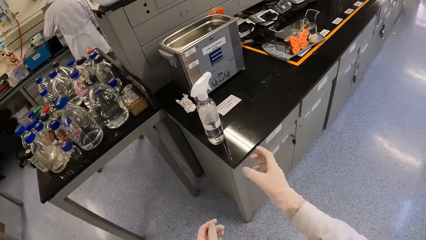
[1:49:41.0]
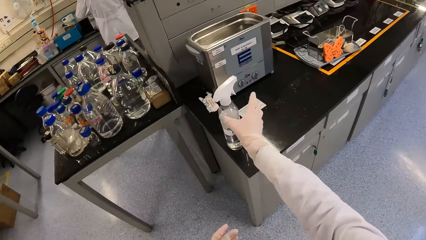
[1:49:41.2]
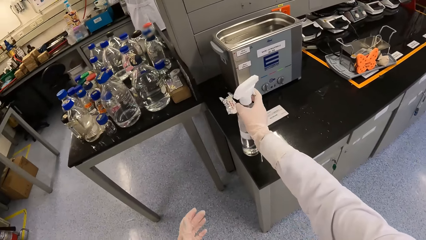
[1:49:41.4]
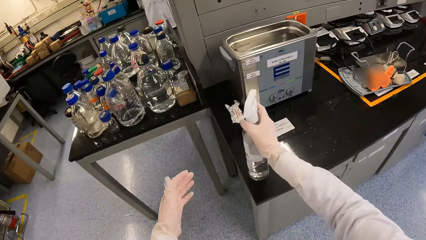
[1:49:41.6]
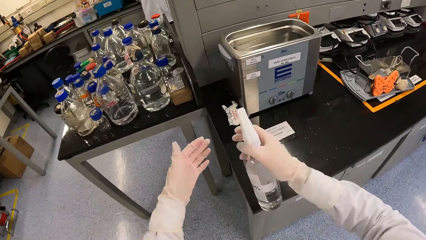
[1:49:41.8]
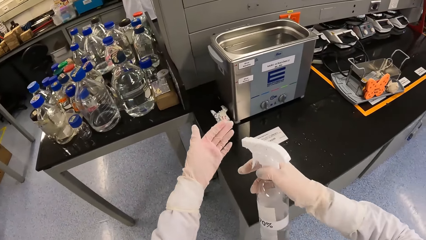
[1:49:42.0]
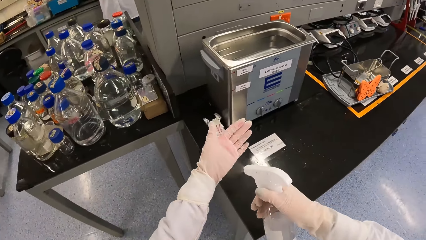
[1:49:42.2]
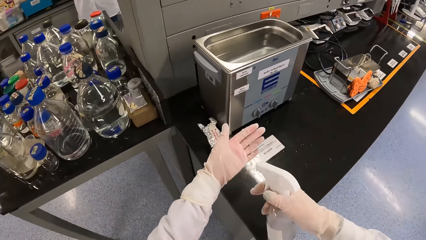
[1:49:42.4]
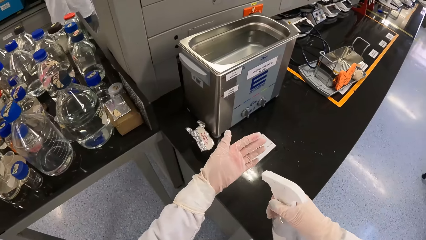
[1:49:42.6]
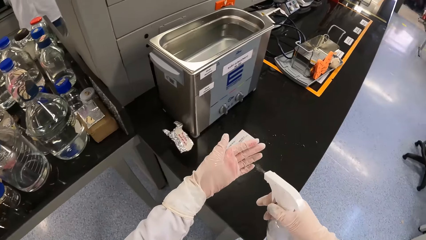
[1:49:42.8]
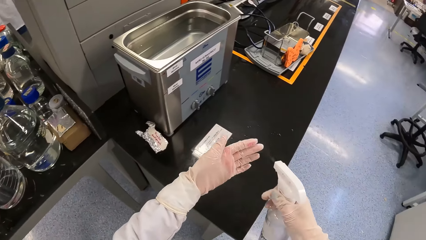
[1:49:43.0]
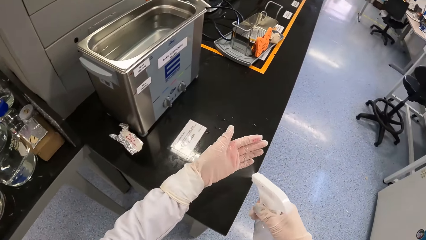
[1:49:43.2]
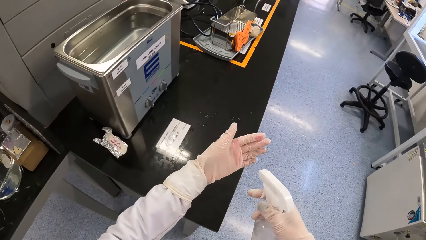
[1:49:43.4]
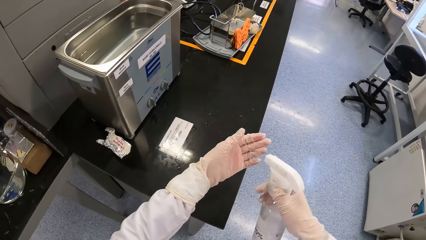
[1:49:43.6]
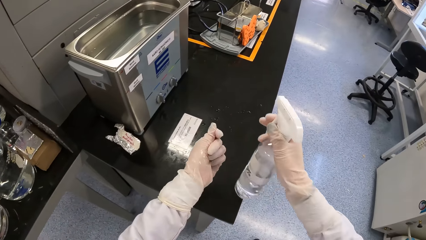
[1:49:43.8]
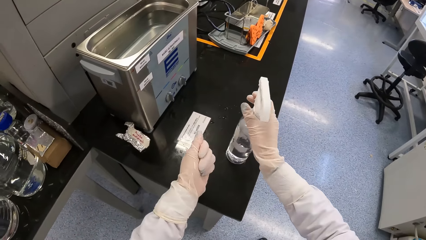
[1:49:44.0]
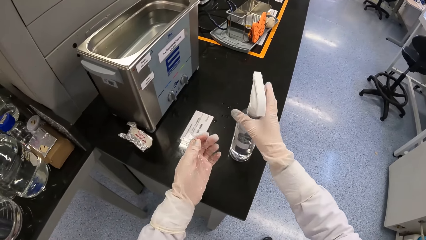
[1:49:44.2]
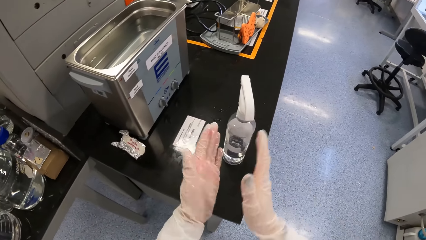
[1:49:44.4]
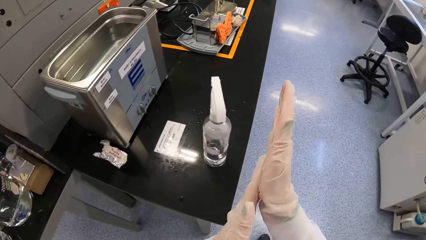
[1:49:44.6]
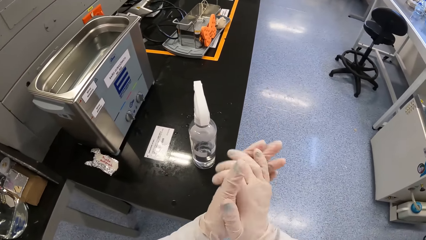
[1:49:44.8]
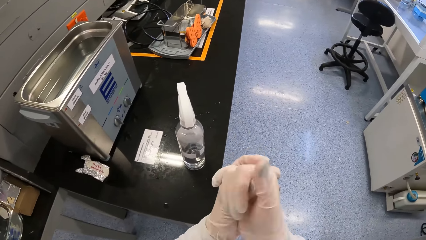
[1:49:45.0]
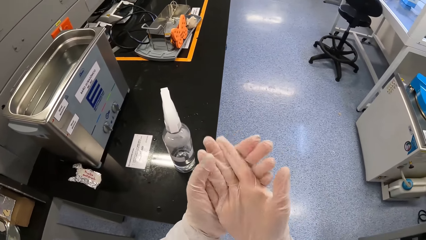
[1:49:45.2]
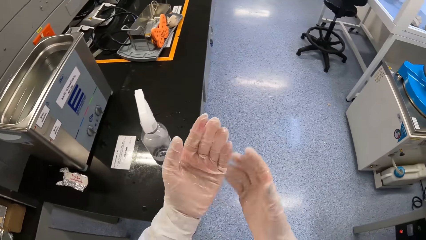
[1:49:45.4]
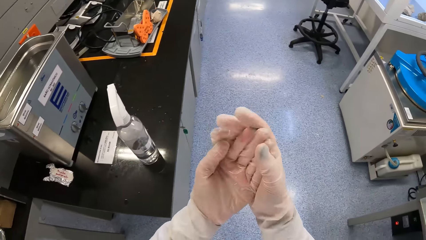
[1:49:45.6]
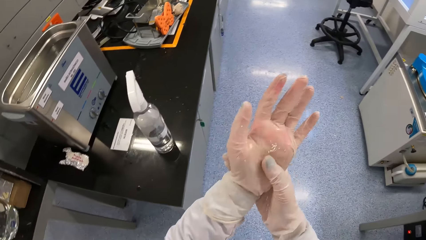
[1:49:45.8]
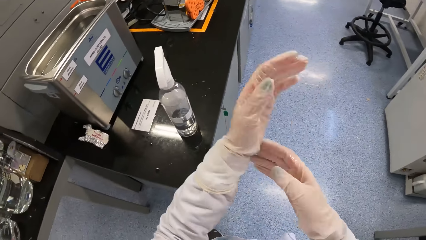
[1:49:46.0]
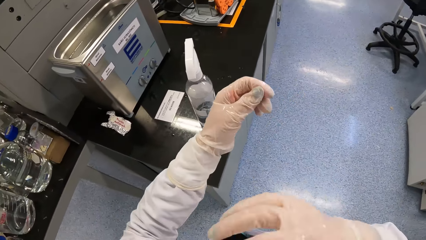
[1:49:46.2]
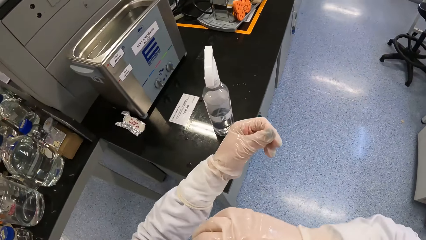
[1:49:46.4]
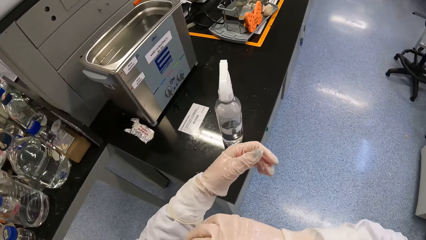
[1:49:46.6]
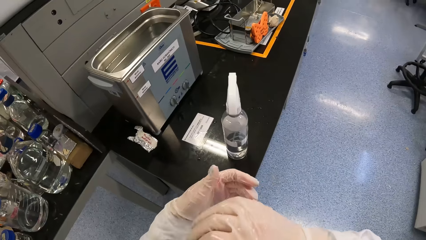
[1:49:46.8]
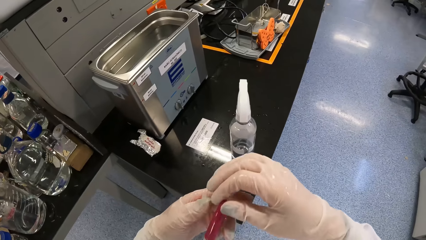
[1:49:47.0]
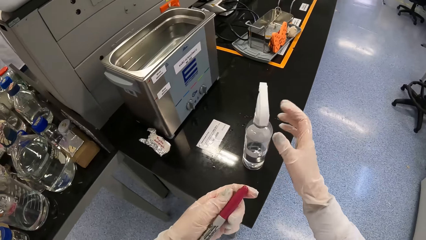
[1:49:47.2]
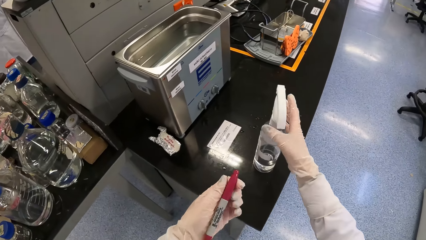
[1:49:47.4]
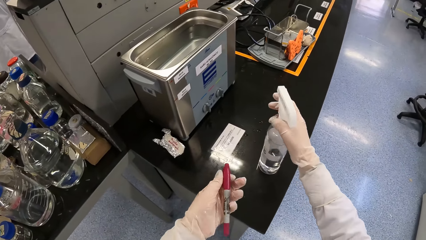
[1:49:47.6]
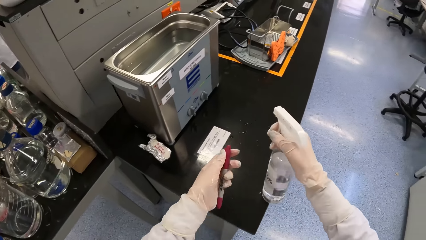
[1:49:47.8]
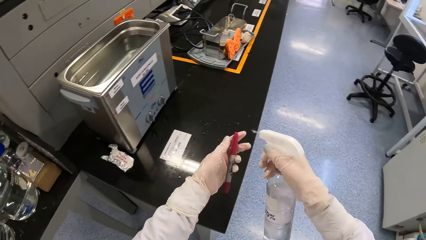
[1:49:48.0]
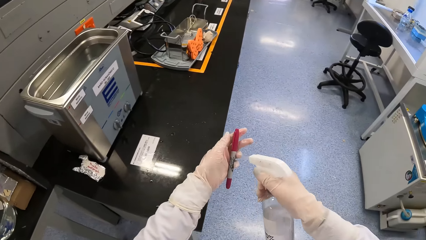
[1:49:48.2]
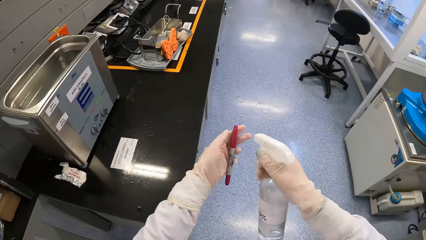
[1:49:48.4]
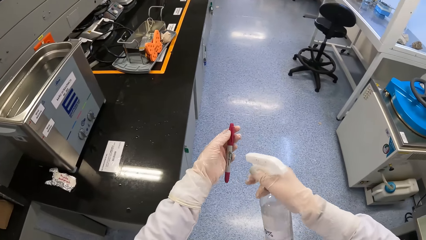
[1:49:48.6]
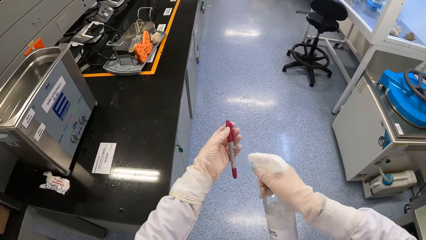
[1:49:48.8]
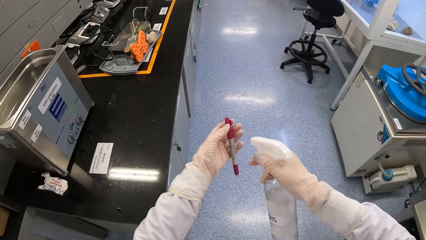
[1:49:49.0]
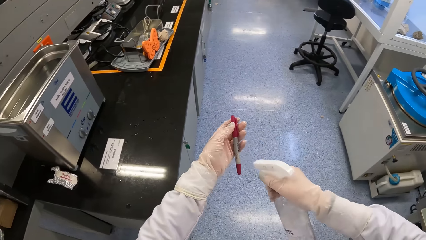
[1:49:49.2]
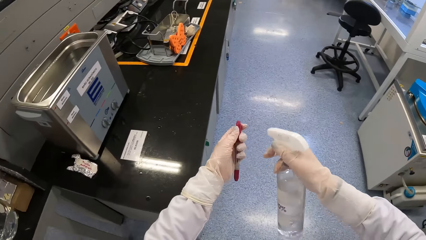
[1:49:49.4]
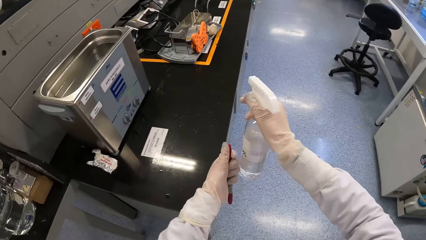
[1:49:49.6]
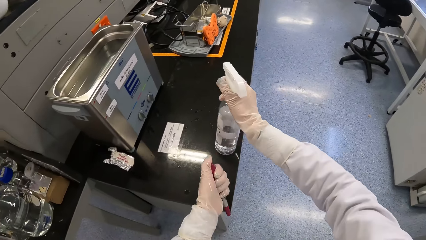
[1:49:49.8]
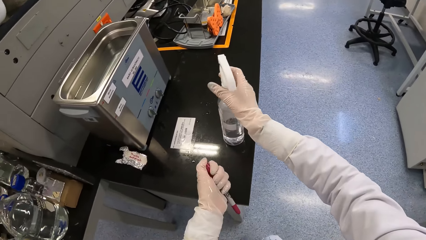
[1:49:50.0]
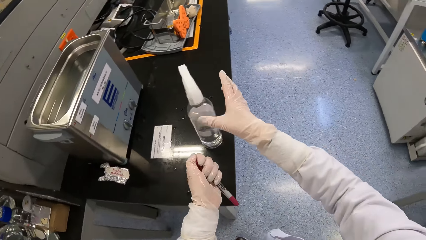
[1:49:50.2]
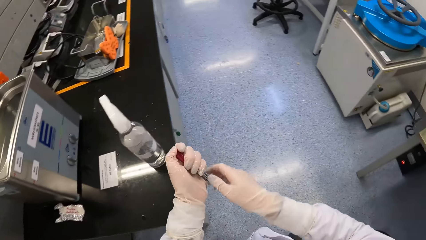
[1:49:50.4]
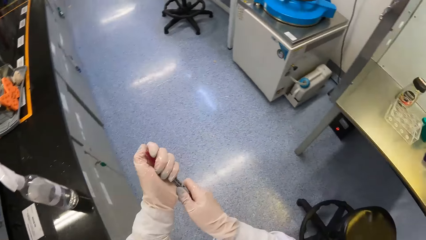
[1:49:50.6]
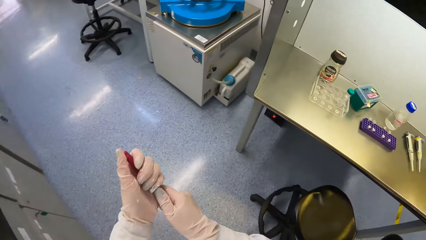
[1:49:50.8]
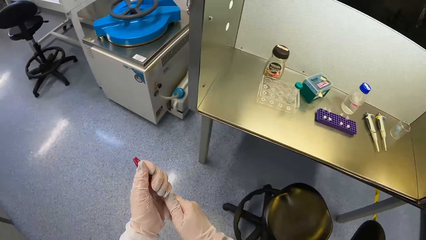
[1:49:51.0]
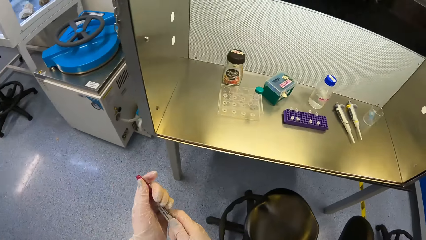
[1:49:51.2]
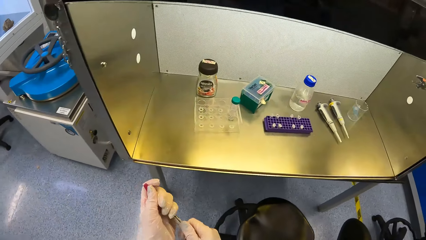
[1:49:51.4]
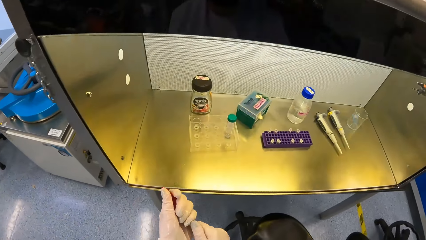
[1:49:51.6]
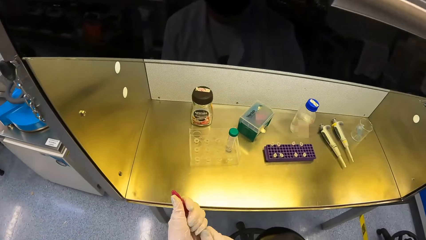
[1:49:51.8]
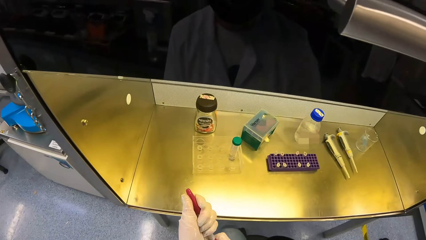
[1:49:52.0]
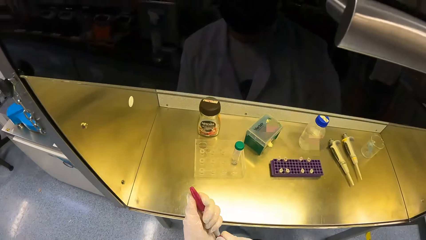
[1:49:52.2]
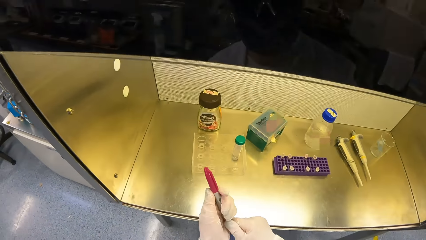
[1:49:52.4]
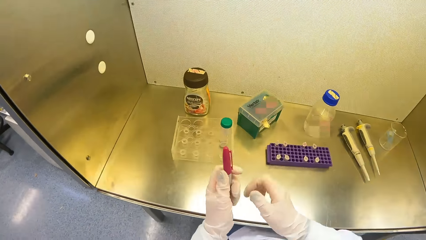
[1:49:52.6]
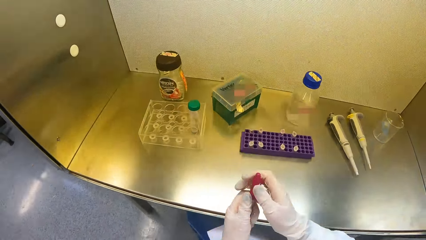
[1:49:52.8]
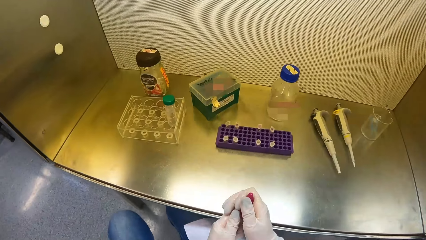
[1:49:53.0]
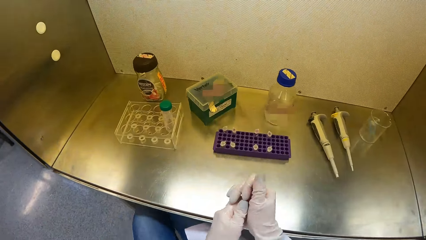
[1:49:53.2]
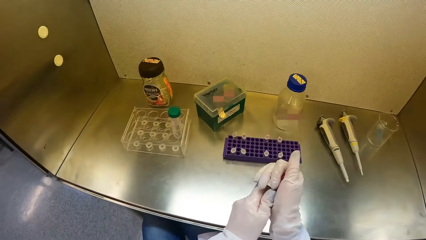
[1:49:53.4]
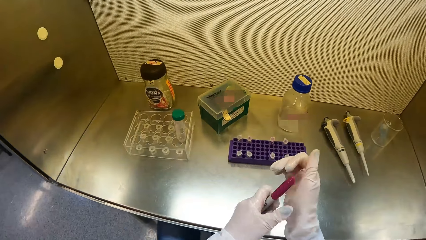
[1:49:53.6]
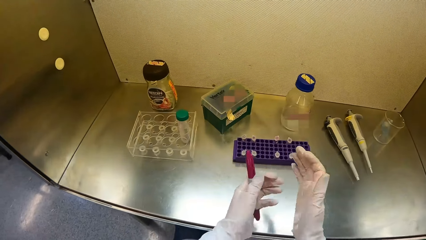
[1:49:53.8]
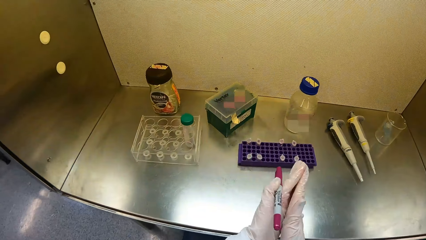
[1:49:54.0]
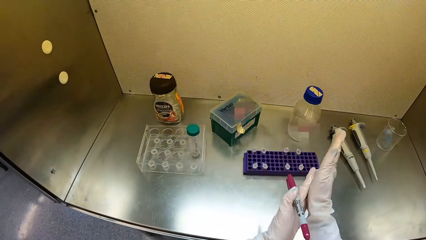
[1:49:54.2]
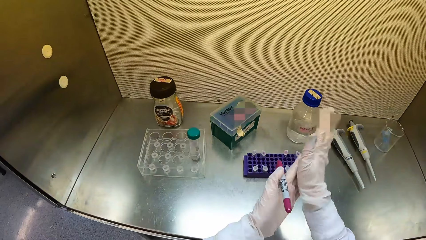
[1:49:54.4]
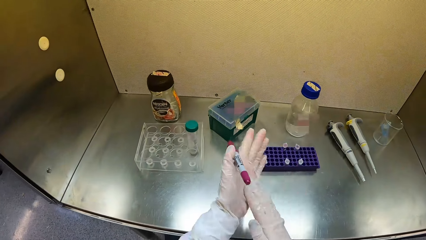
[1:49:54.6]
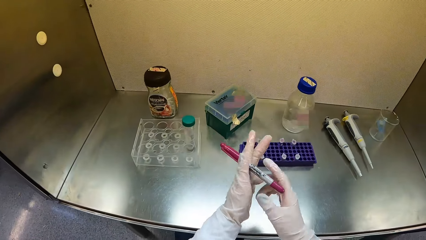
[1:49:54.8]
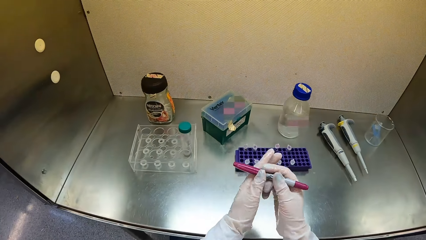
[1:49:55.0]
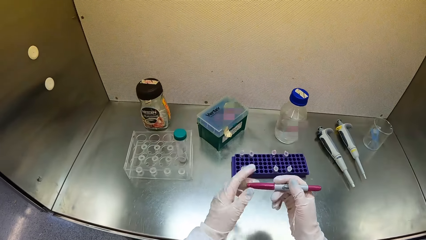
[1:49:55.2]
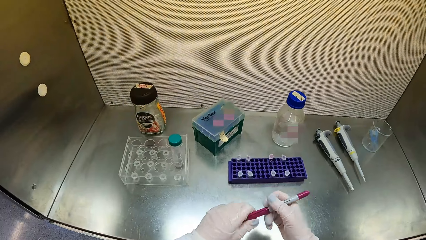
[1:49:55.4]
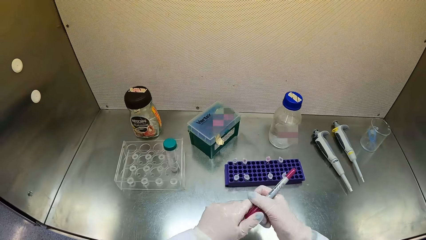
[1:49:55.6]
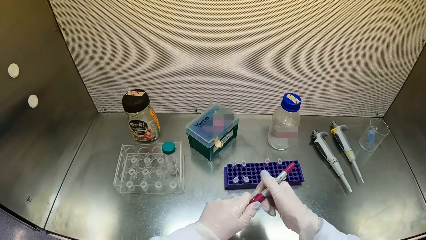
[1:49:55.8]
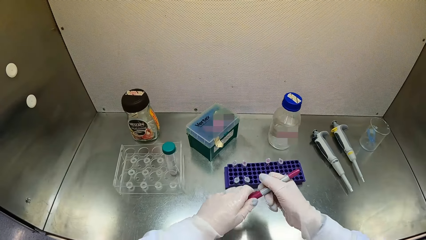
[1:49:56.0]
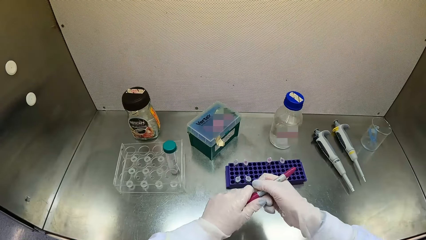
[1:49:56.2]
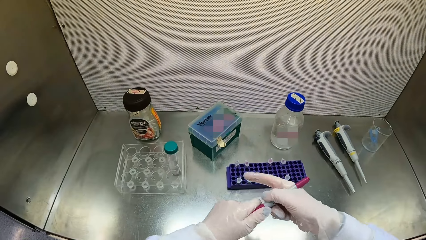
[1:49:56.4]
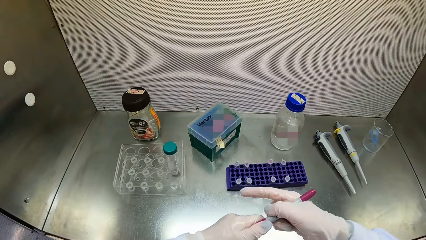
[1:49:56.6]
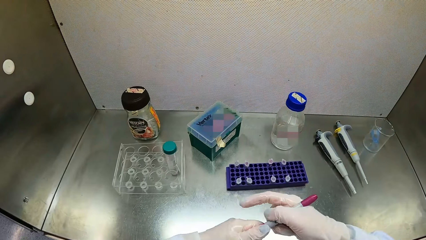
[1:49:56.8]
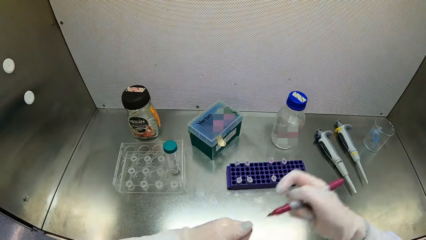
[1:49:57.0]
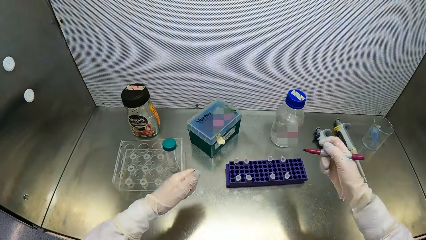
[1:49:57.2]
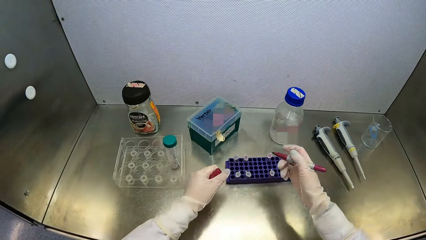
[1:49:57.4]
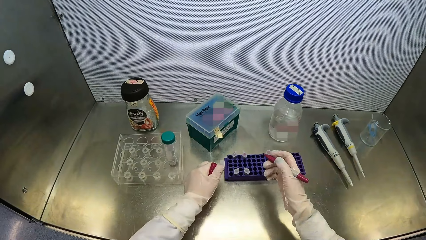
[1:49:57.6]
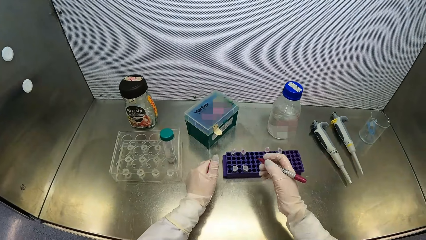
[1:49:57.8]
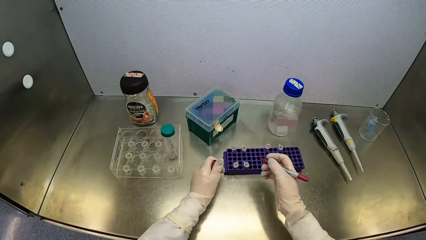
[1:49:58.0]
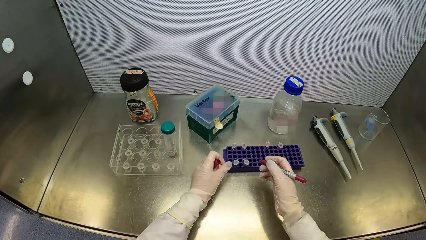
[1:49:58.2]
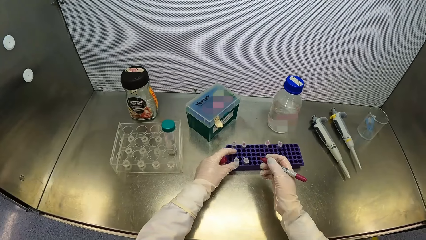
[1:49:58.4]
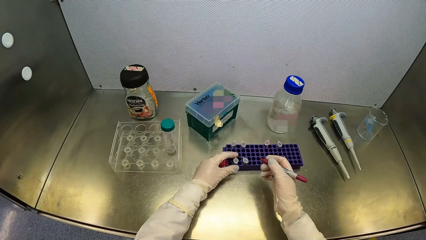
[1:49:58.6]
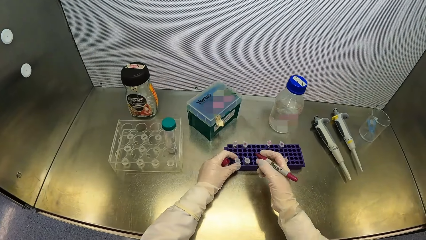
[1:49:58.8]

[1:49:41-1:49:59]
The camera wearer carries a sanitizer spray bottle from a table with his right hand. He sprays his left palm with sanitizer from the sanitizer spray bottle in his right hand. He squeezes his left palm. He places the sanitizer spray bottle in his right hand on the table. He rubs his hands. He picks a marker from his chest pocket with his right hand. He passes the marker from his right hand to his left hand. He carries the sanitizer spray bottle from the table with his right hand. He sprays the marker in his left hand with sanitizer from the sanitizer spray bottle in his right hand. He places the sanitizer spray bottle in his right hand on the table. He wipes the marker with both hands. He rubs his hands. He passes the marker from his left hand to his right hand. He opens the cover of the marker in his right hand with his left hand. He rests his left hand on the table.
